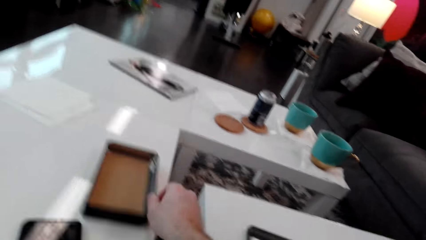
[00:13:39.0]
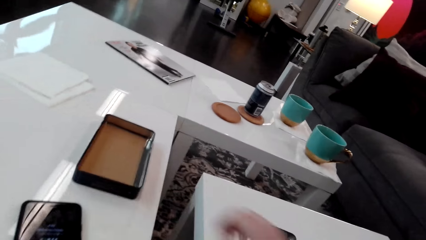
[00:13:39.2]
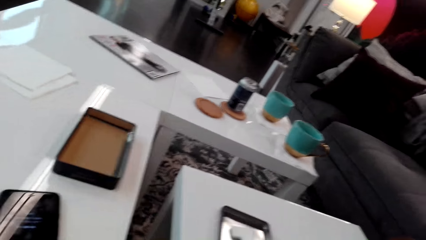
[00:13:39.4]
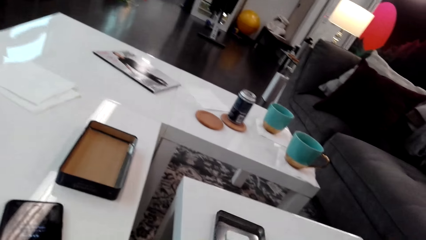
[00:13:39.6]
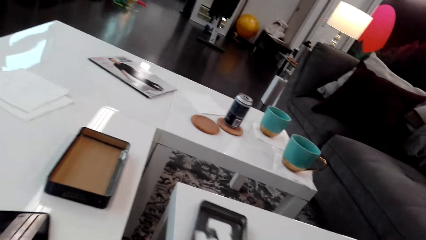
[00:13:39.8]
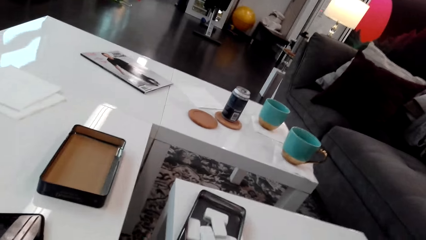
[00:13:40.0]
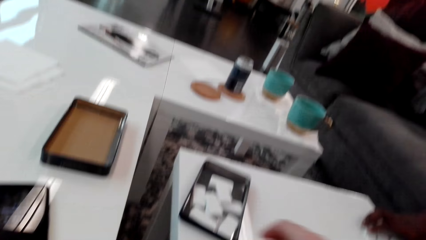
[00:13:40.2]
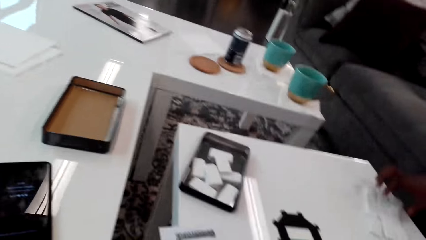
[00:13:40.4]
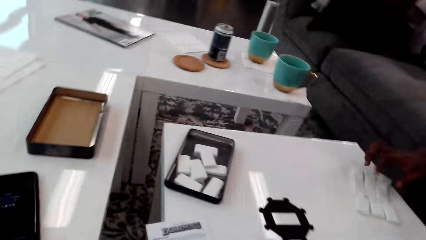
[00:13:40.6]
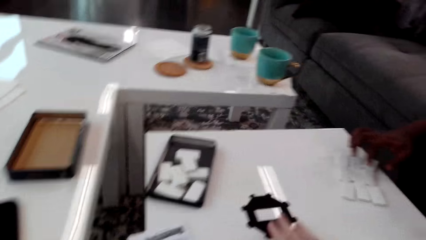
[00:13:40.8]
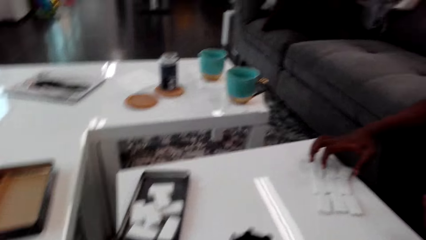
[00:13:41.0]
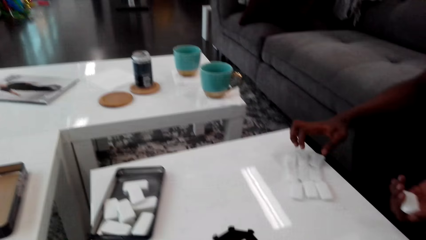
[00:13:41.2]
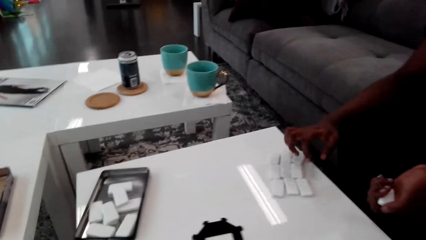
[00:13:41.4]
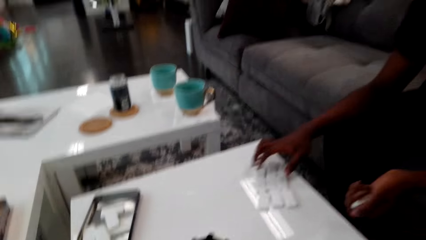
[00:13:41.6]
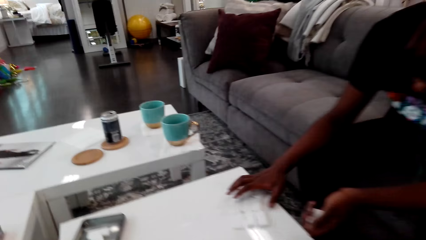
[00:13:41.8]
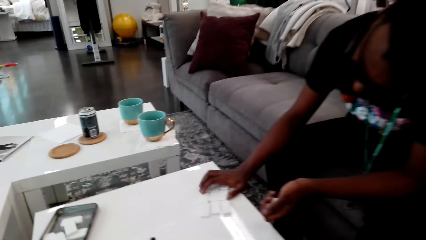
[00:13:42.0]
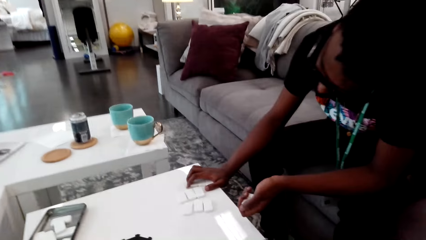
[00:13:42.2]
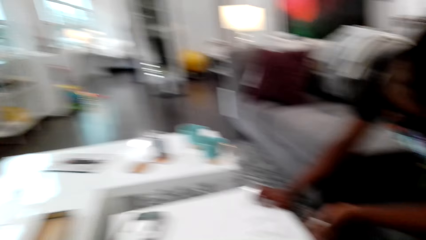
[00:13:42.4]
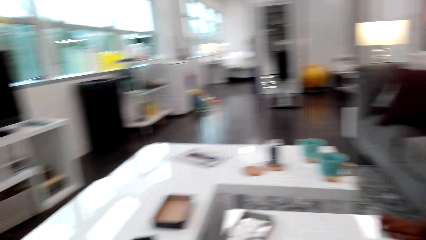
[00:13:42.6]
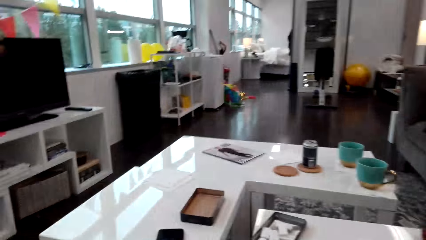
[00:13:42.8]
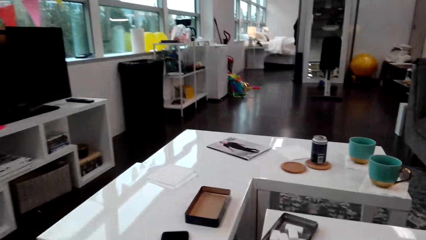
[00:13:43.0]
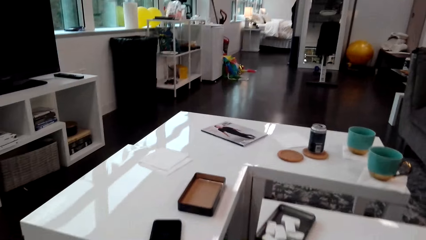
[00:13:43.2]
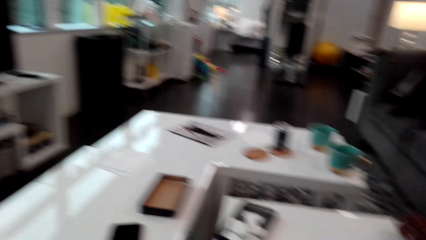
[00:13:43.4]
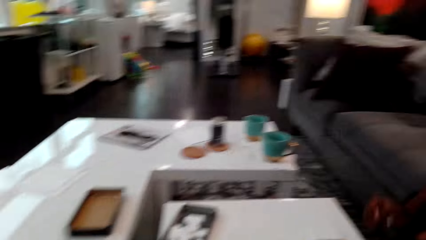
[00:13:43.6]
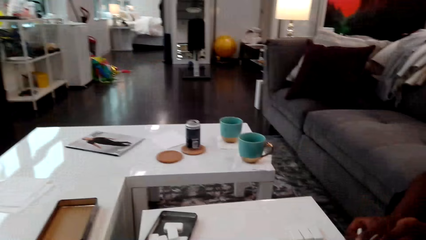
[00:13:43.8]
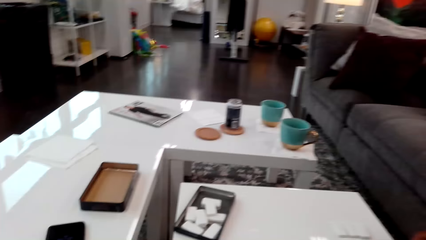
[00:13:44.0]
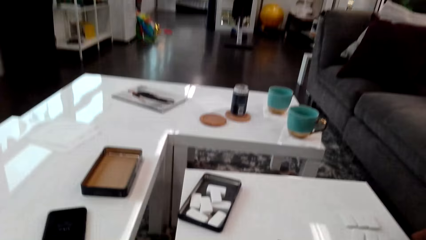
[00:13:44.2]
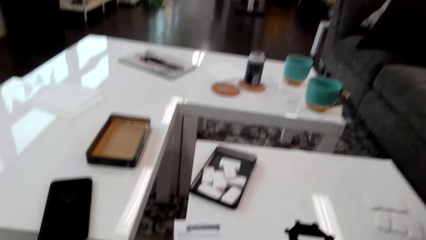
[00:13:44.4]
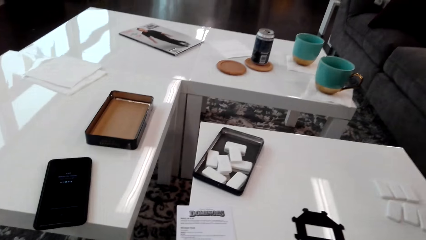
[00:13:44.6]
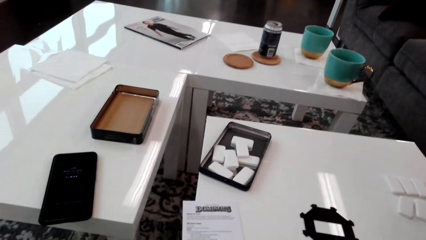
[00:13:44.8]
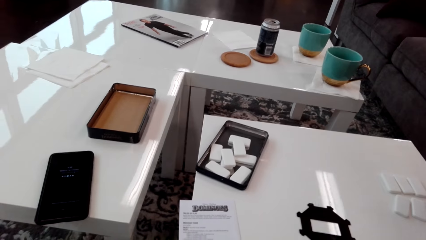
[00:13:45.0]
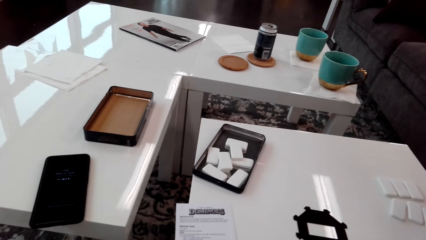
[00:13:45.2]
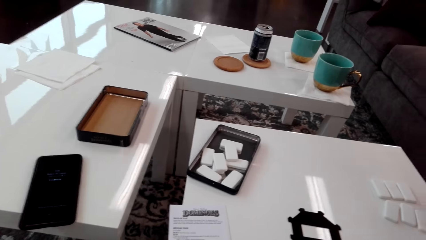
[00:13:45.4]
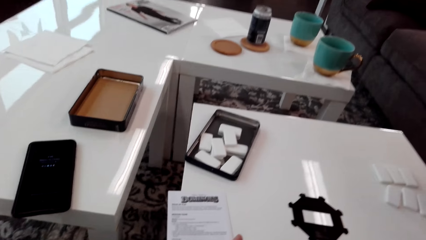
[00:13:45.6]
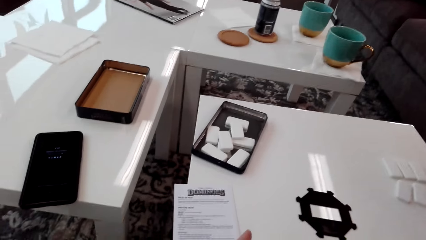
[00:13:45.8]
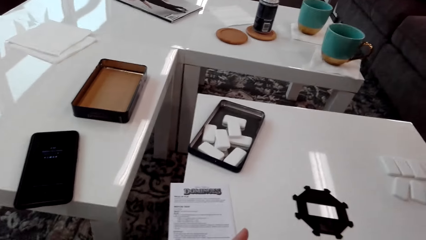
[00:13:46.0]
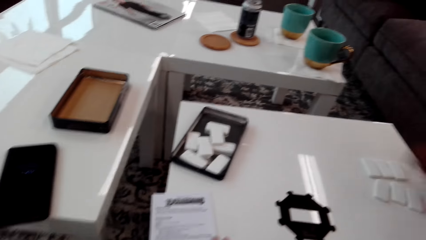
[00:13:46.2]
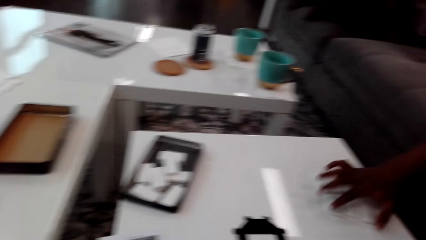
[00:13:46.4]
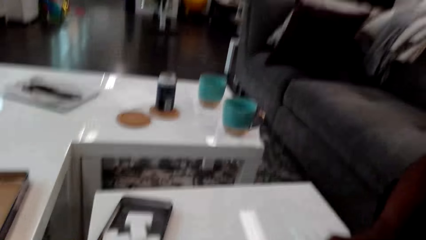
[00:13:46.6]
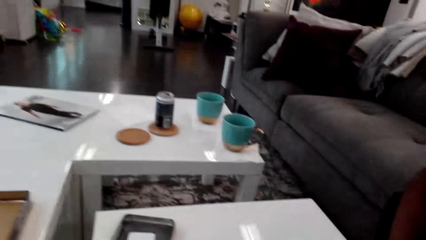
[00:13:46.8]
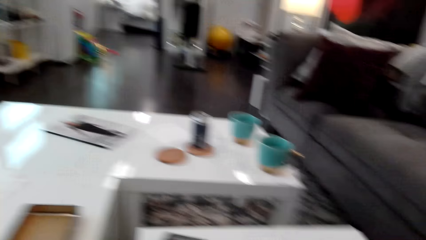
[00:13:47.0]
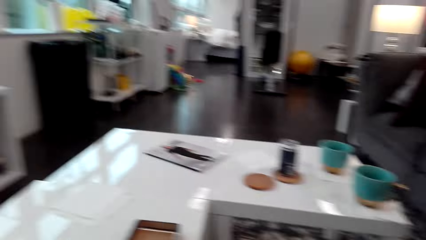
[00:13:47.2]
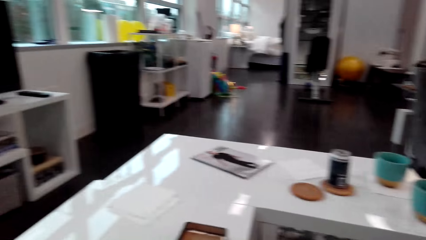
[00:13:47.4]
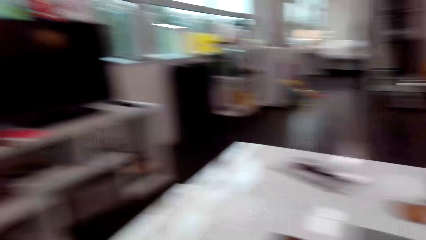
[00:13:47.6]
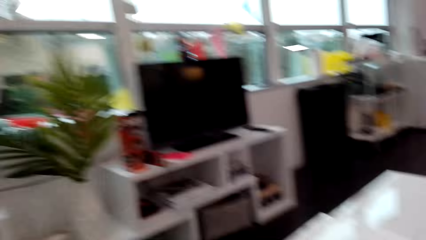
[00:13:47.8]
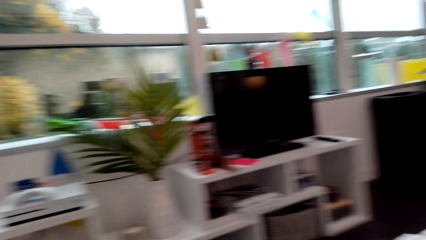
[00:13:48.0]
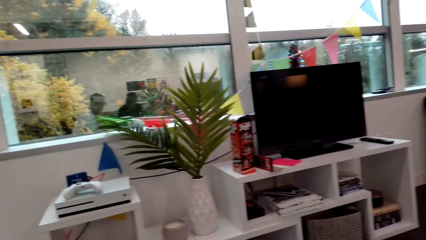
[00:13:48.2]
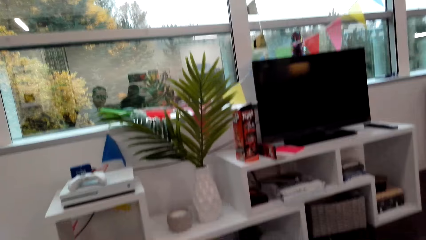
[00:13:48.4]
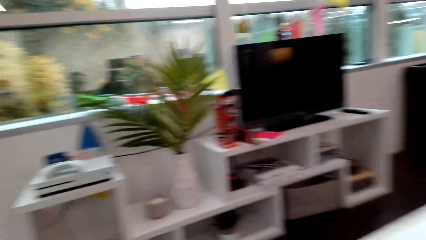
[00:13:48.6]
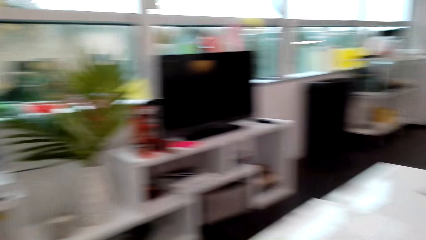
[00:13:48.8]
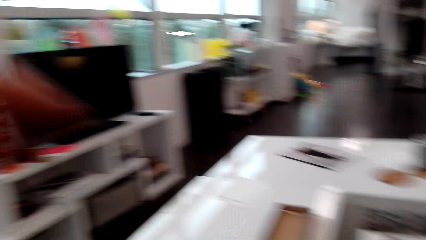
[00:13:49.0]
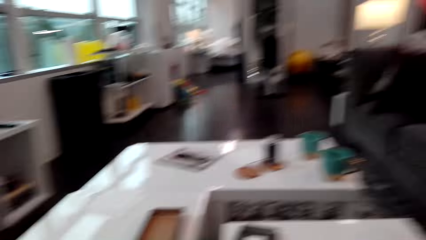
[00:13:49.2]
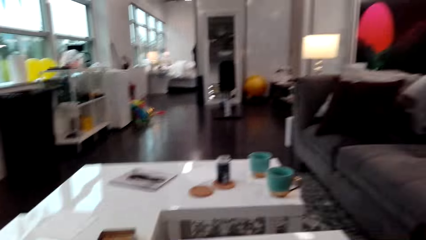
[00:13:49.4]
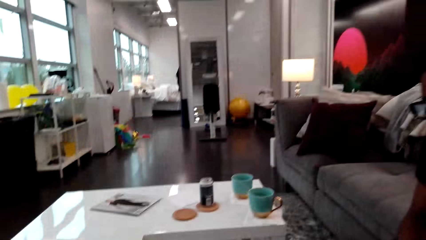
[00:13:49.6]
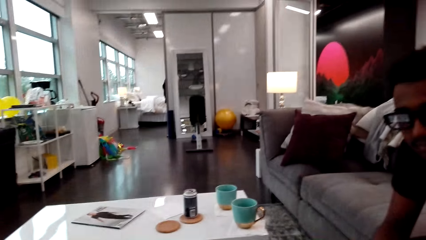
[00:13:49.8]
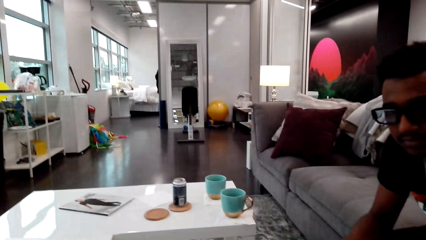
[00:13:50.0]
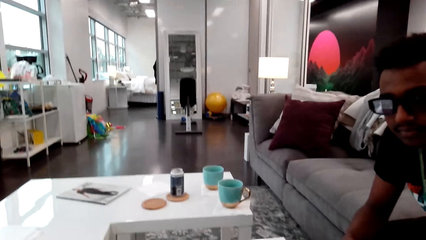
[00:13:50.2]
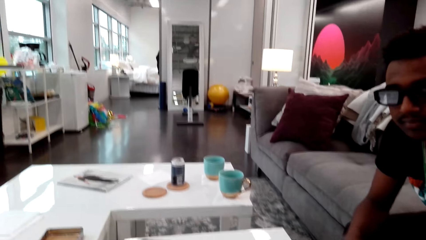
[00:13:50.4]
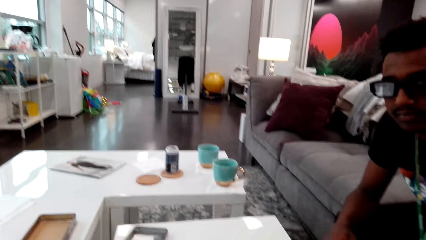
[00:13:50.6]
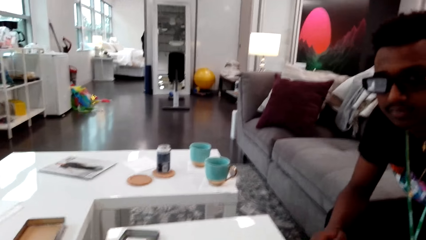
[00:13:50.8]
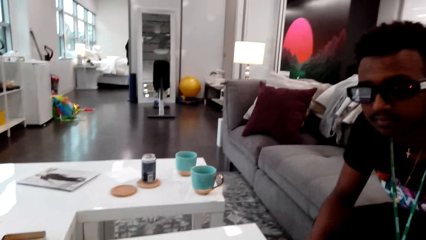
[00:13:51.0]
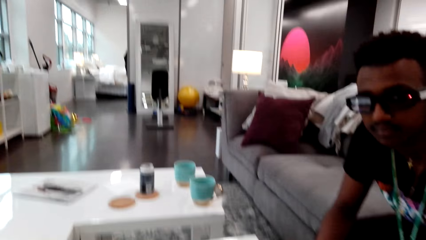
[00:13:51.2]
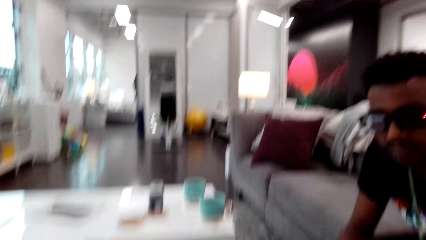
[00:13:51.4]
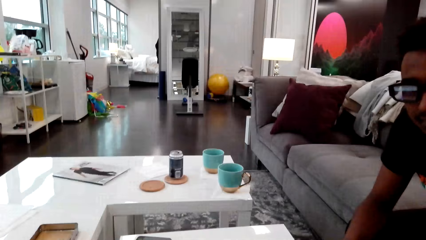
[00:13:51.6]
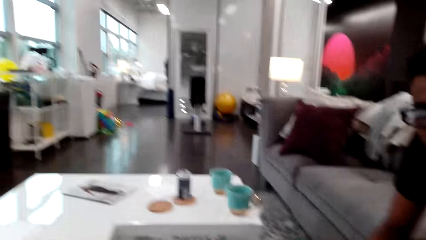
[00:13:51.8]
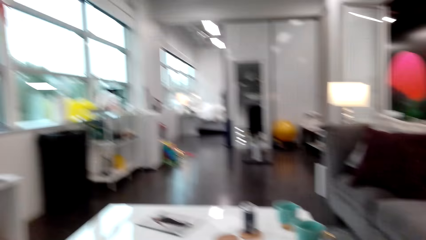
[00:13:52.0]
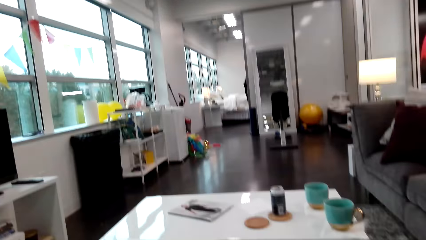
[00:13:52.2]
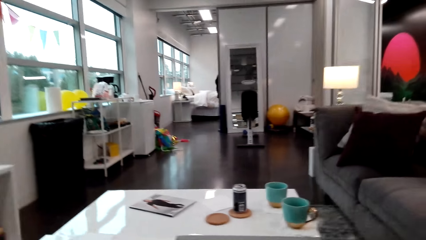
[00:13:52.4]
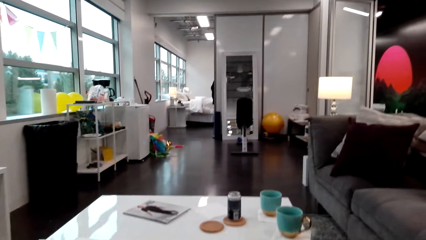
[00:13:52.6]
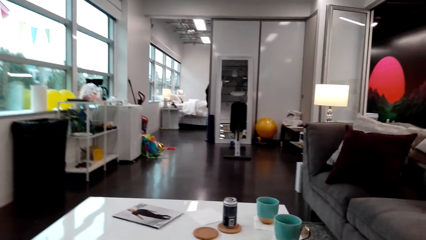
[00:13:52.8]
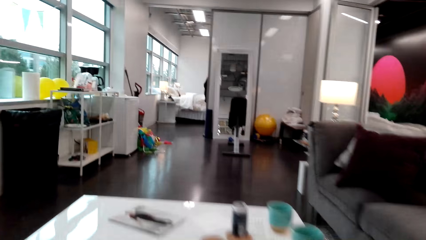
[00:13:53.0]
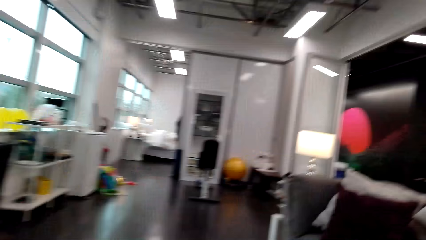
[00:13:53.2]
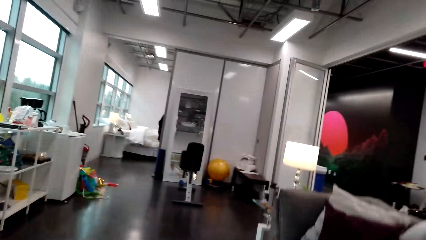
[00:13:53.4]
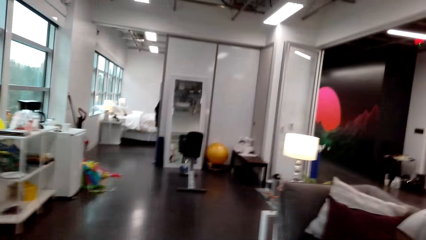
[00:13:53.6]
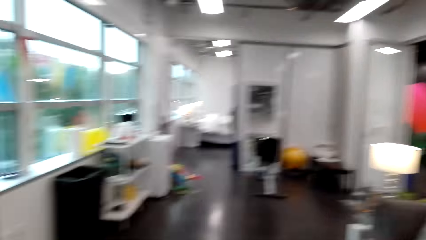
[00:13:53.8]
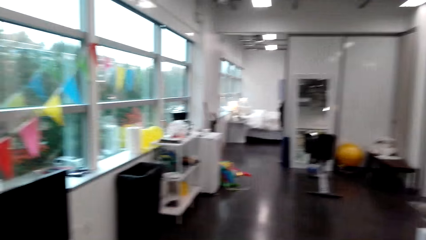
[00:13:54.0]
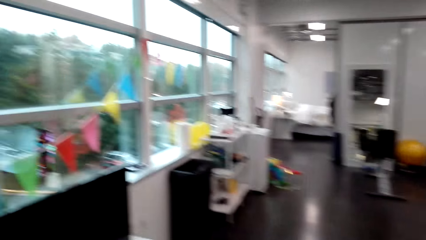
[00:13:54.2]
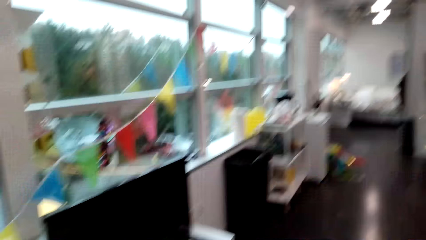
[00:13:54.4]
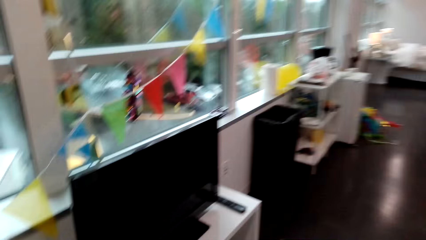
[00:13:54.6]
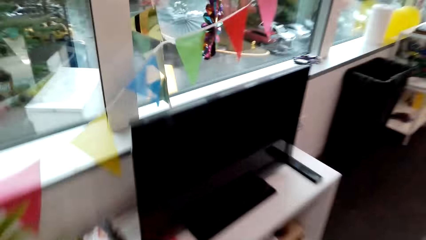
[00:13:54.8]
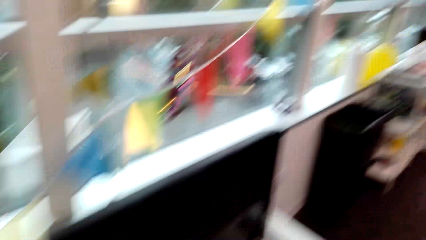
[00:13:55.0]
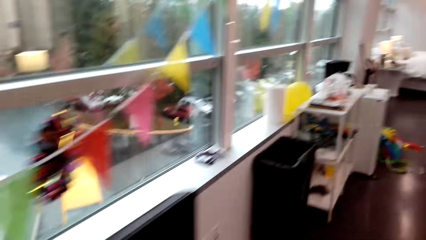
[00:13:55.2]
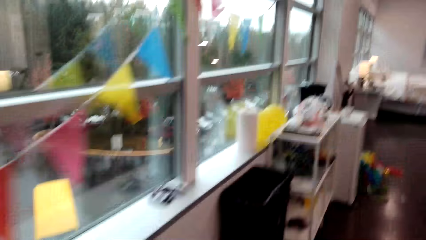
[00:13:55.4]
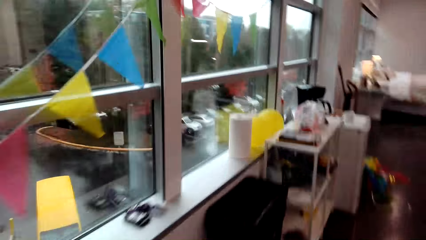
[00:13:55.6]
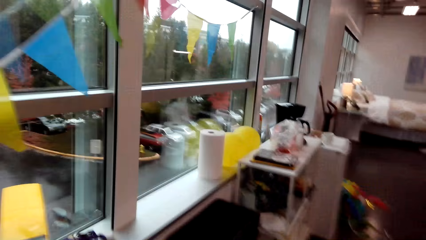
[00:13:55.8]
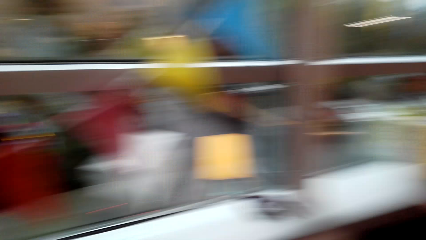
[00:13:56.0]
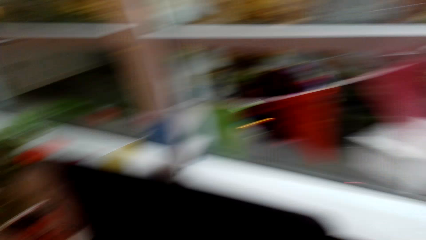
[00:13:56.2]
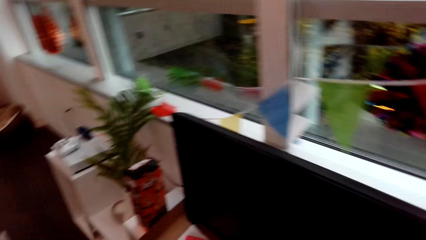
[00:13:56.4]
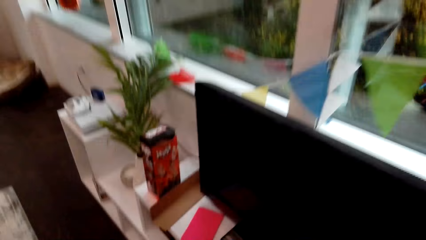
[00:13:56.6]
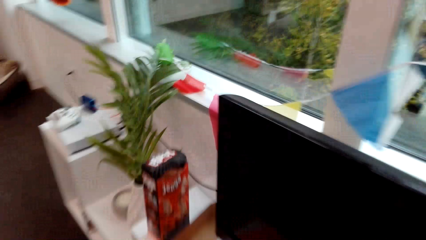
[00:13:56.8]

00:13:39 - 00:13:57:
The camera wearer puts the box on the table. They push the box. A man arranges the dominoes and takes the dominoes from the table. The camera wearer looks around. The man picks dice. The camera wearer looks around. Another man stares around. The camera wearer looks at the other man. They look around. The first man interacts with the camera wearer. The camera wearer stands up and walks around the room.
